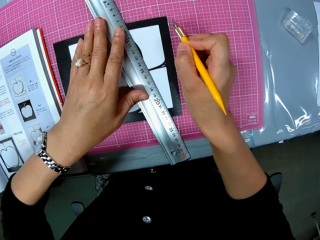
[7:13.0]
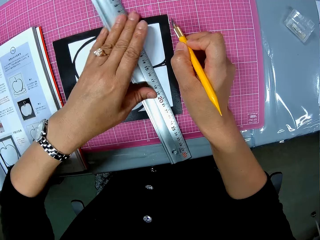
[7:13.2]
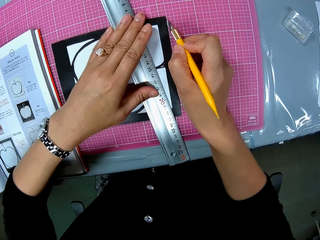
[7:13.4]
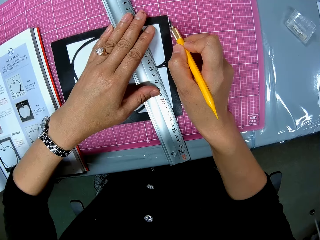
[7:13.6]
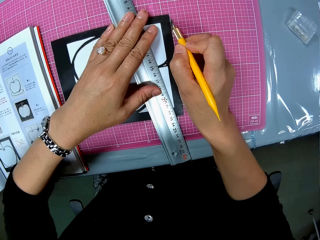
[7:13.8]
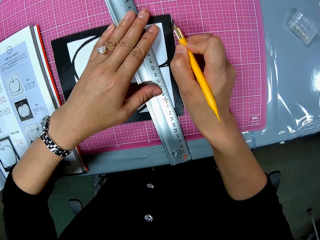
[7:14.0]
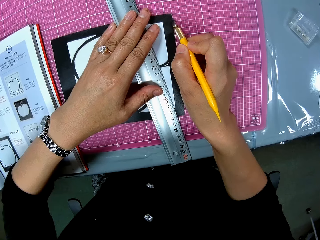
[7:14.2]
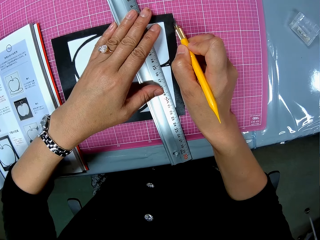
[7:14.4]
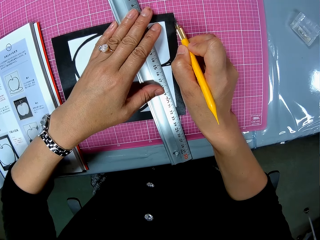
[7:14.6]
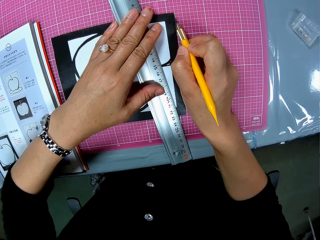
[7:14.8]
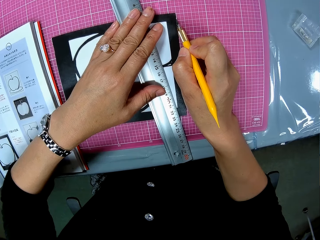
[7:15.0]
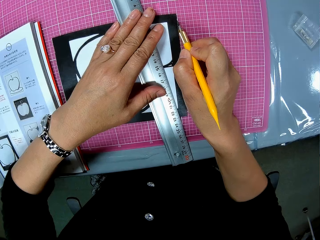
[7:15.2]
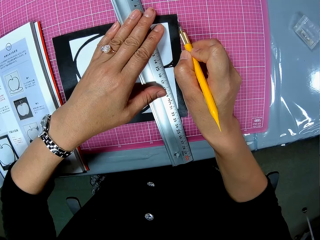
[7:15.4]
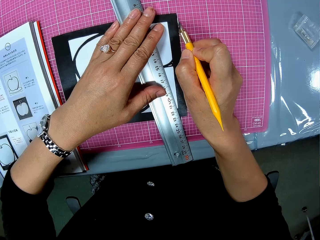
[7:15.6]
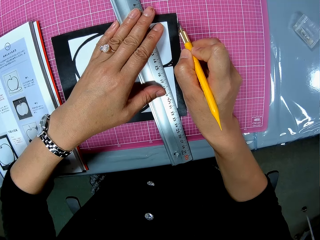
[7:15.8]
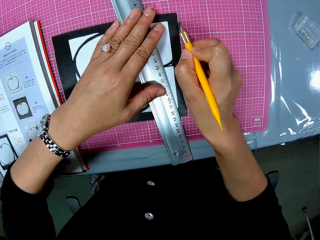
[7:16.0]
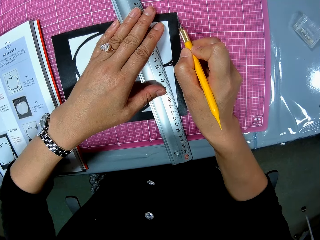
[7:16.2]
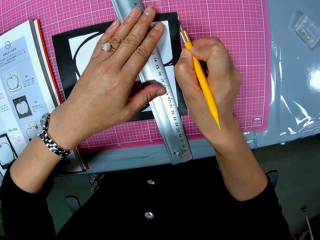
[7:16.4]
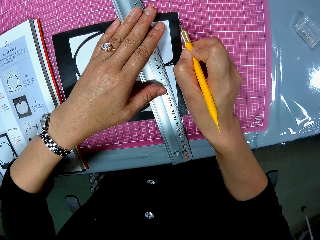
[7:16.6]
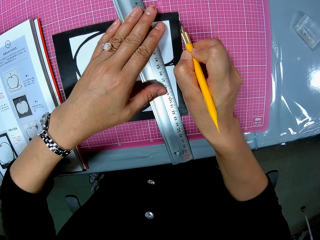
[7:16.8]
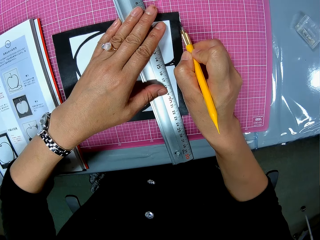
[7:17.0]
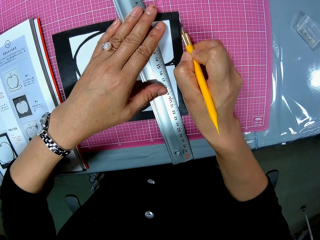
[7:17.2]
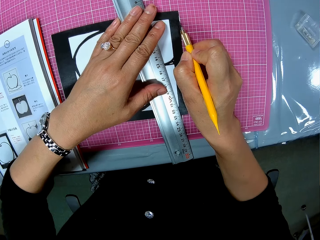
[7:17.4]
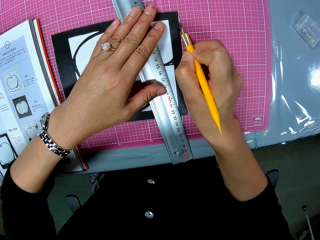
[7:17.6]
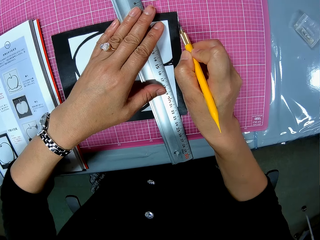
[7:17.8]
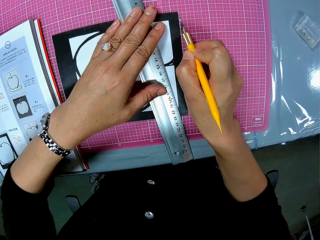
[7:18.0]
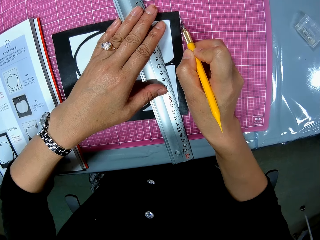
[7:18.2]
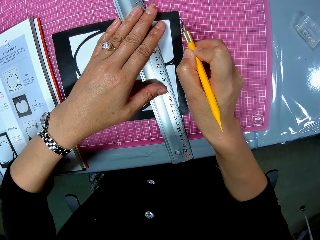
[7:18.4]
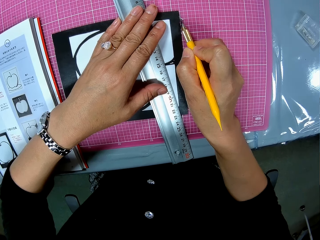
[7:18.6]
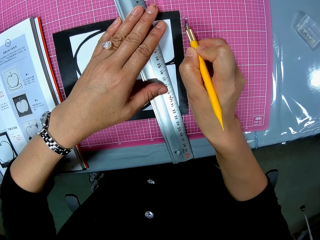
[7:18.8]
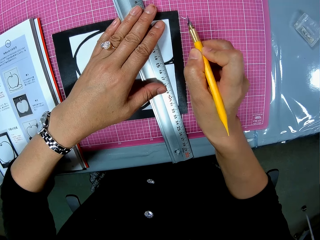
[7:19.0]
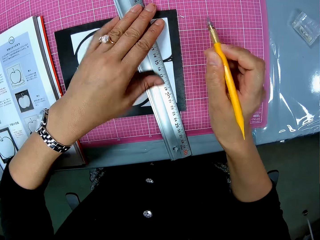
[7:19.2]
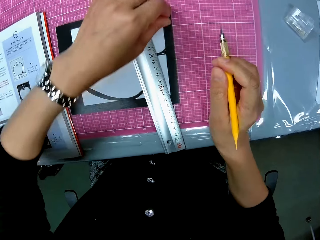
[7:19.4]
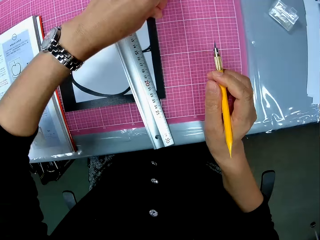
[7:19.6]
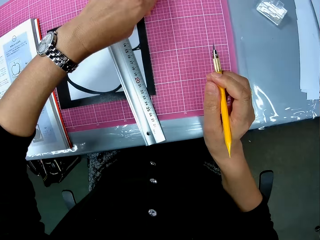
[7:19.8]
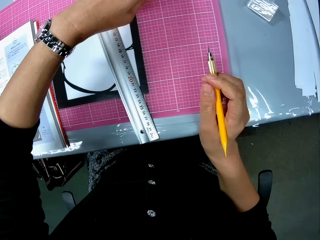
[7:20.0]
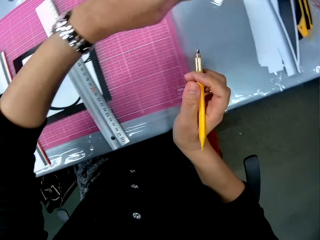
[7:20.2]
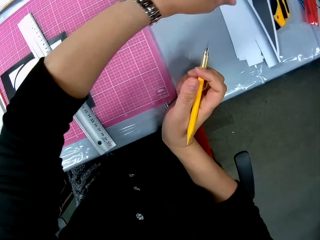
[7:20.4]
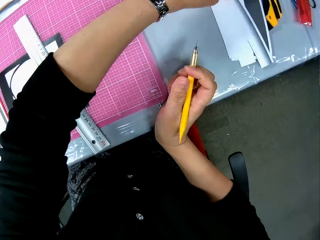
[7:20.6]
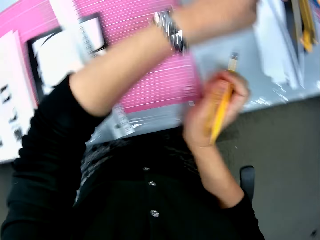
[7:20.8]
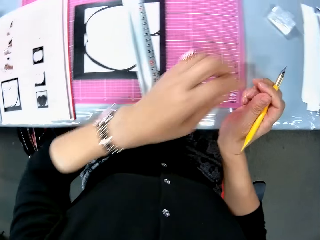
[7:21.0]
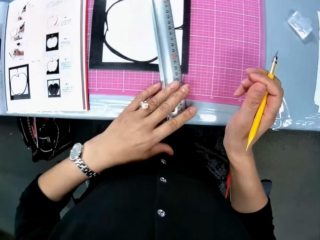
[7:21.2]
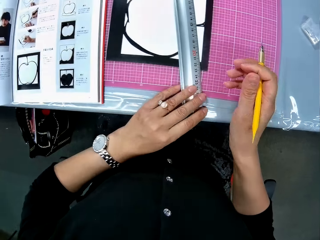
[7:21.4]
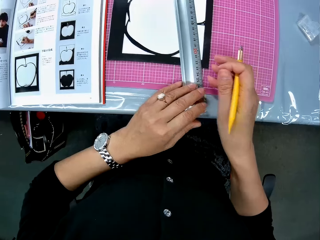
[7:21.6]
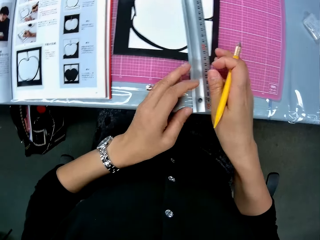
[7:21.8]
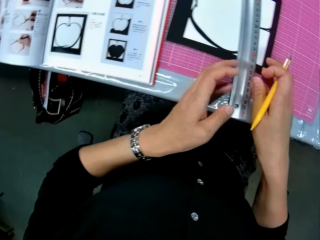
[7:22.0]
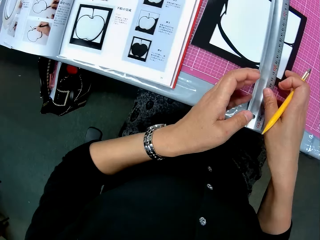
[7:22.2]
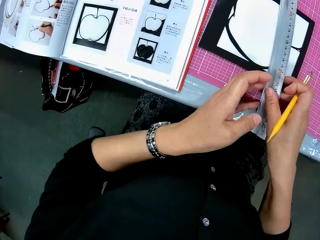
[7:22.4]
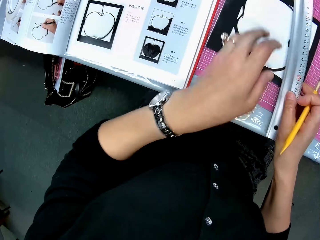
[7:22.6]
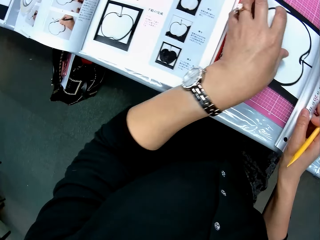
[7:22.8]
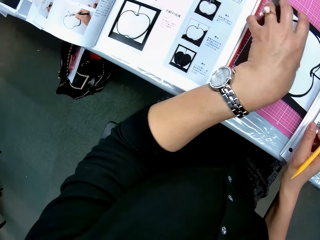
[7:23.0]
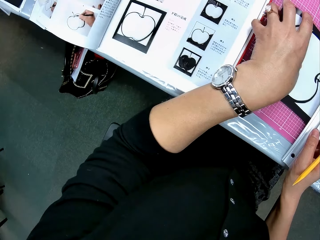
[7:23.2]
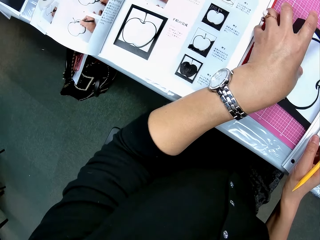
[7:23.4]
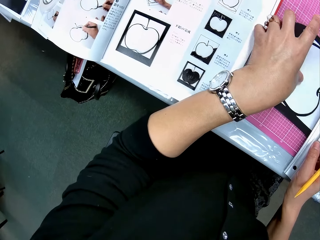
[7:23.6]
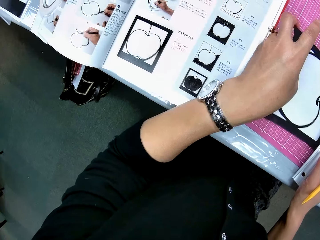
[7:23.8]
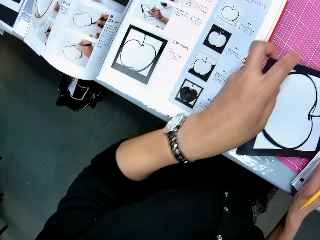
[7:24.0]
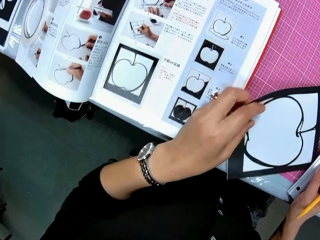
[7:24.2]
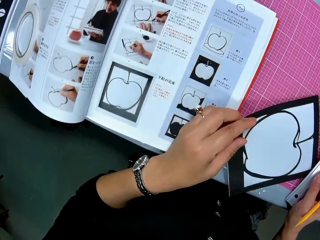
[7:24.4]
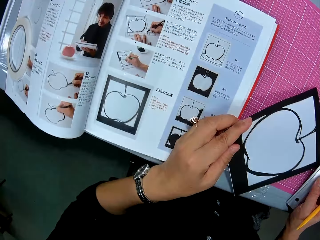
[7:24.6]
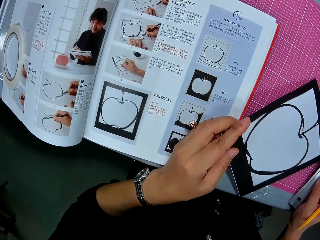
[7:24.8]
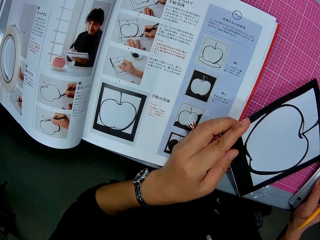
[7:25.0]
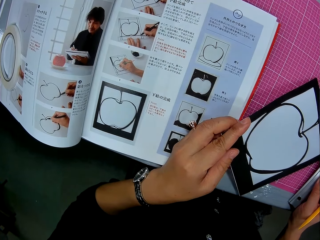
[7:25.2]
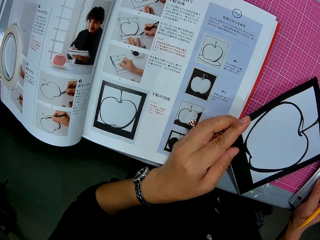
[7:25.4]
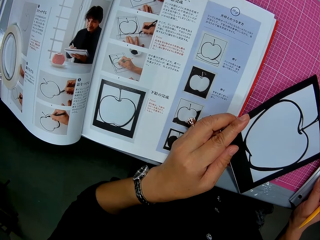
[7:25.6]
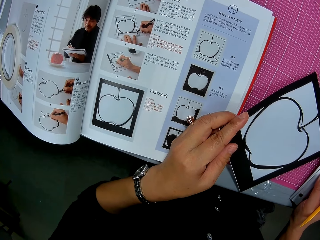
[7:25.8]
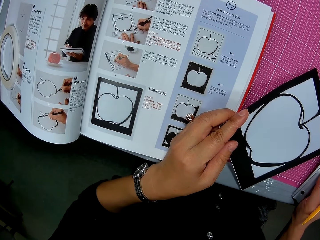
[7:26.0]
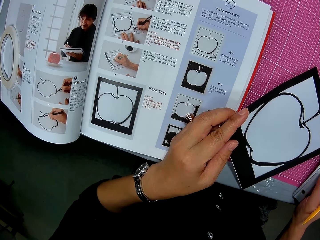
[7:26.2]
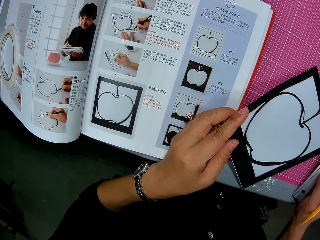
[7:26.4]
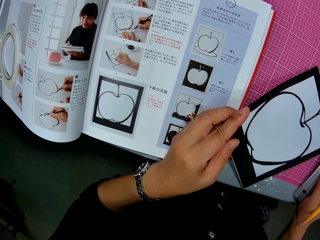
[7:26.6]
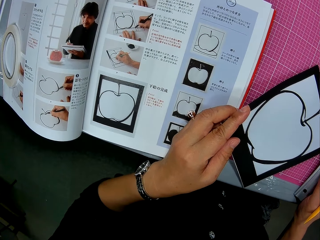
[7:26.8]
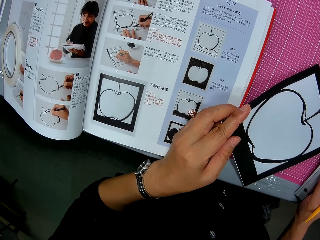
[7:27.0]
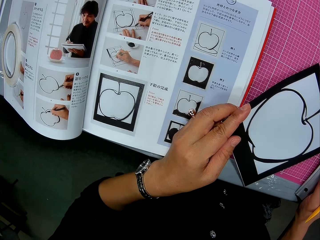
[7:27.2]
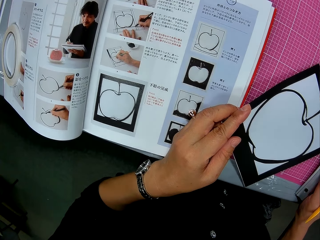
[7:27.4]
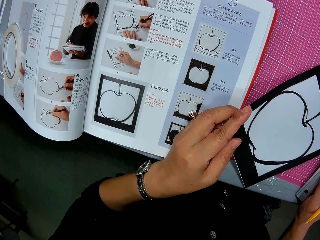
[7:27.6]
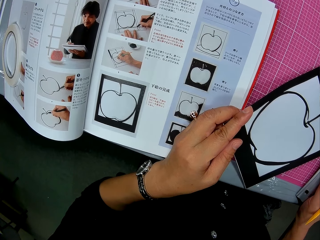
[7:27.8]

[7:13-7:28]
The camera wearer cuts out part of the drawing sheet with the cutter. They pick up the detached part of the drawing sheet from the table. They drop the detached part of the drawing sheet on the table. They pick up the ruler from the table. They pick up the drawing sheet from the table. They turn the craft paper.

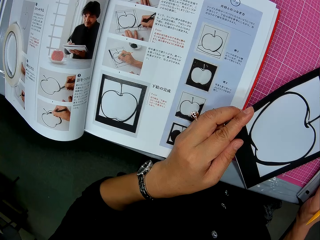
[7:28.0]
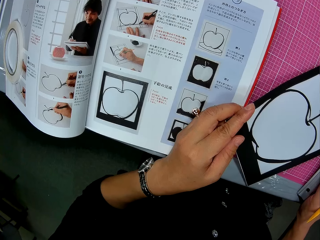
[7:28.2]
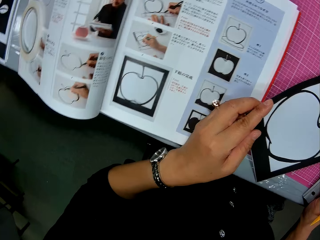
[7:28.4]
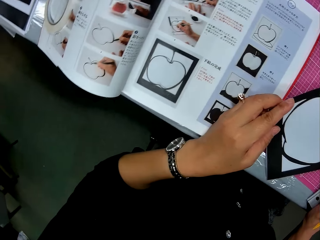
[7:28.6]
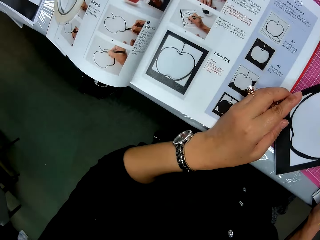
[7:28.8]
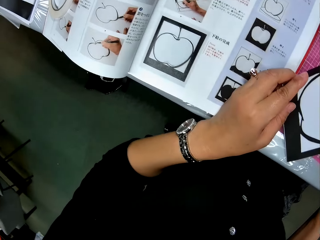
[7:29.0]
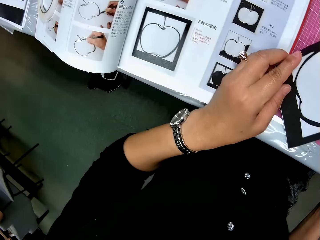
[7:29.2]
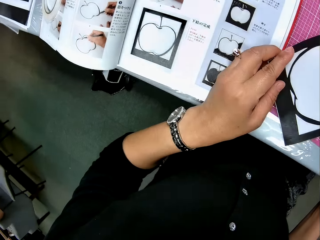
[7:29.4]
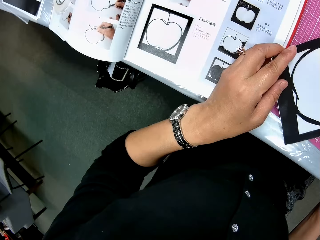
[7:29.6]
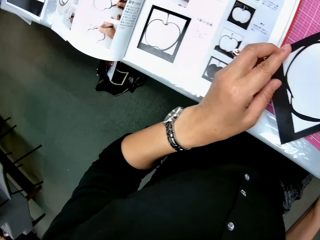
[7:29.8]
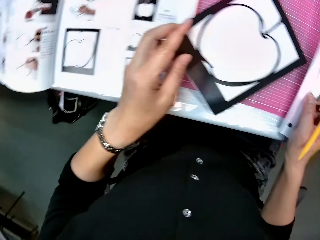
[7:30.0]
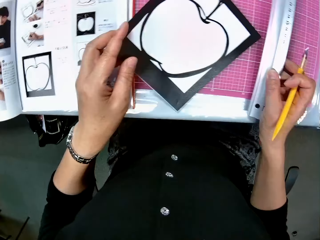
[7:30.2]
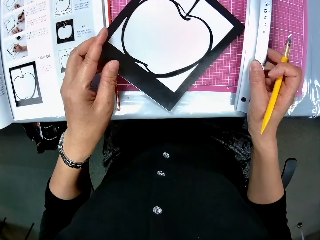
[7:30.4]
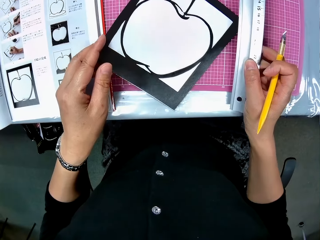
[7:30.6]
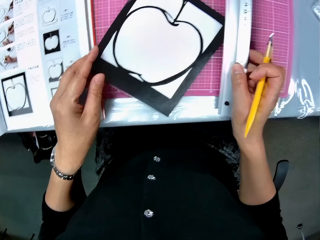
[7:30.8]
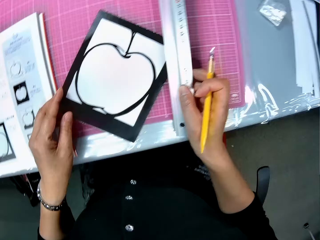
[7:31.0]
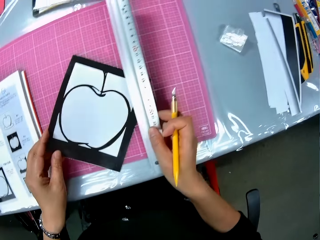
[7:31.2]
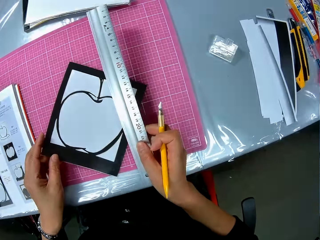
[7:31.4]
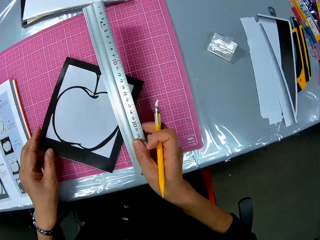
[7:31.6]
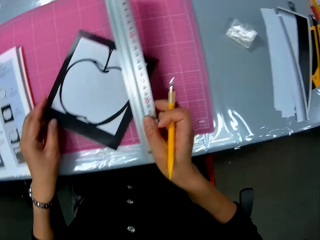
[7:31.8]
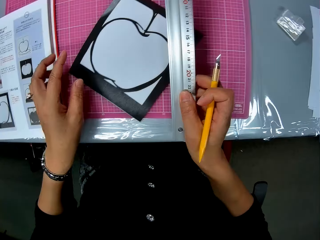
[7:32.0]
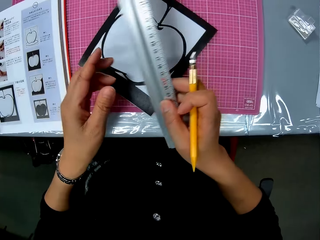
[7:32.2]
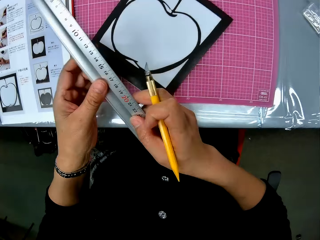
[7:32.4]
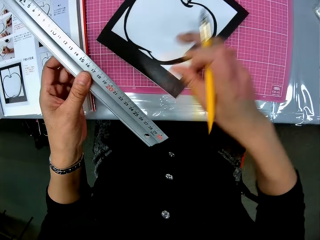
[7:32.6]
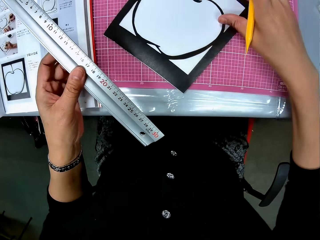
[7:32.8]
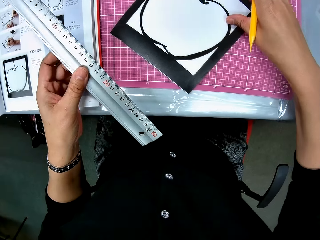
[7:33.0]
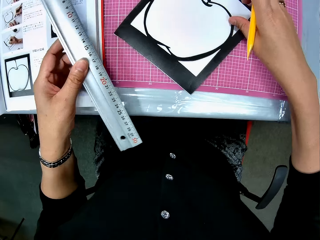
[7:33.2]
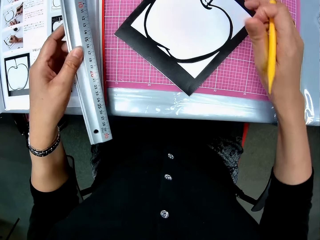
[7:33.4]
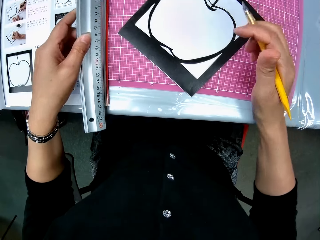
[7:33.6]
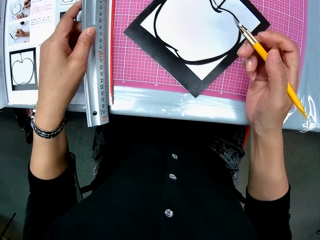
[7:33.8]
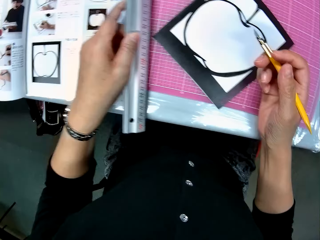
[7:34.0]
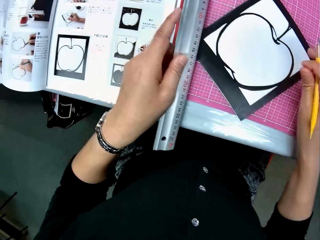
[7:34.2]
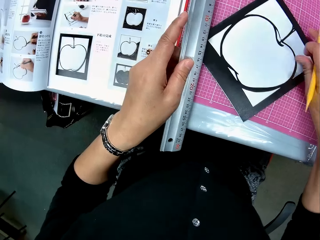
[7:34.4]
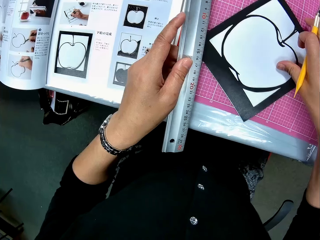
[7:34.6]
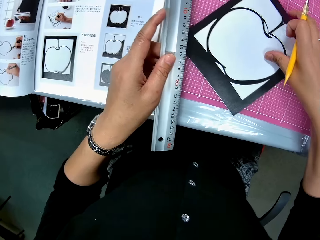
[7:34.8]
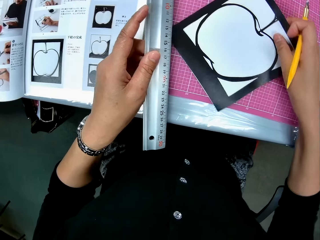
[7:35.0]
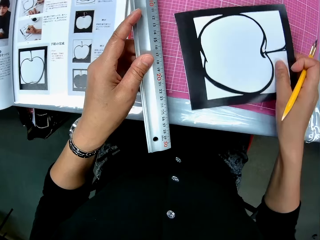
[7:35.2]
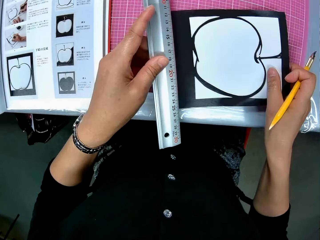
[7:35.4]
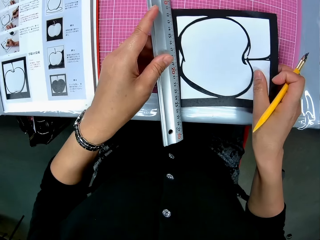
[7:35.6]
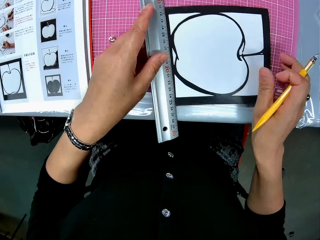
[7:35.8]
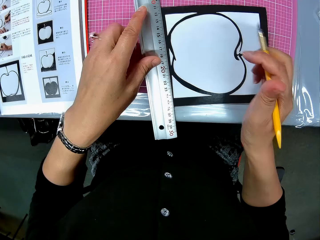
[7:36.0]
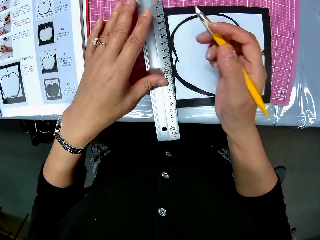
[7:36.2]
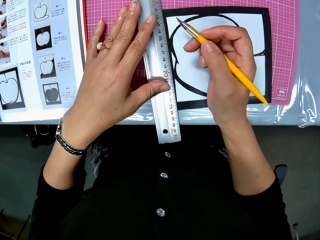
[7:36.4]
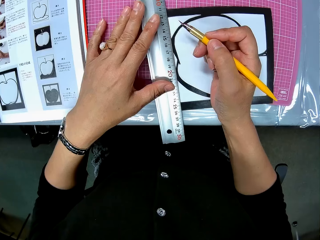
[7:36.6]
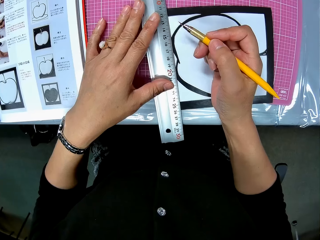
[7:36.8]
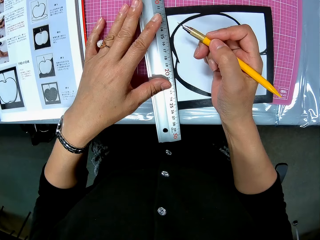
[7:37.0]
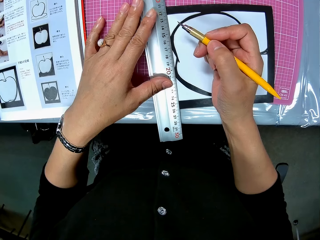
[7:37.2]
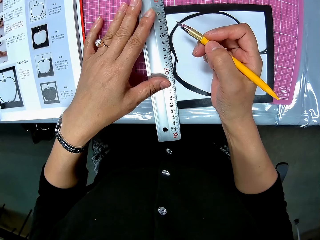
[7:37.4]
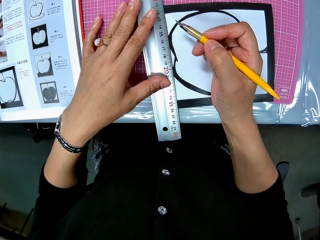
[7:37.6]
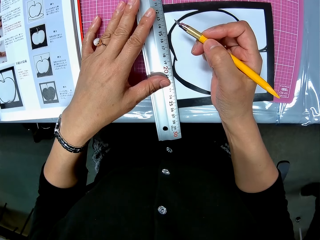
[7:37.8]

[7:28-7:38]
The camera wearer drops the drawing sheet on the table. She turns the drawing sheet on the table with her right hand. She places the ruler on the drawing book on the table. She measures the craft paper.
